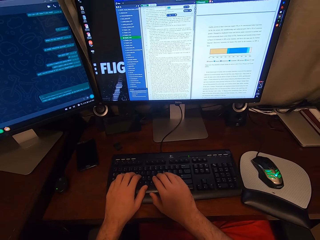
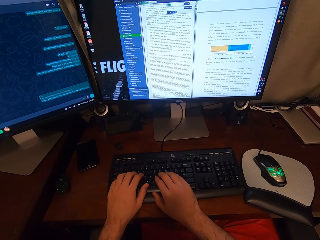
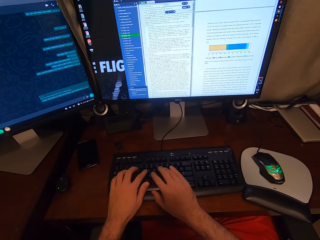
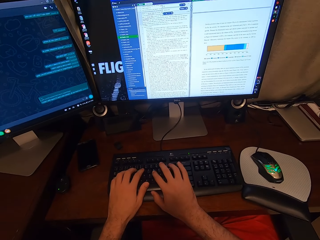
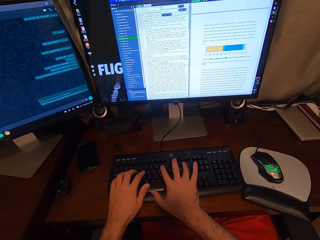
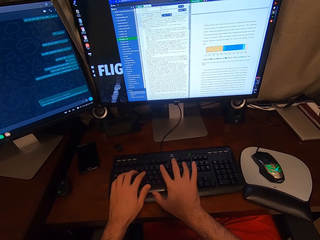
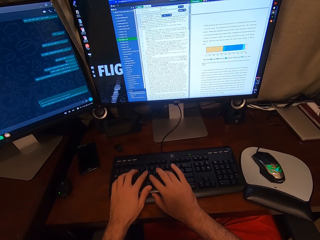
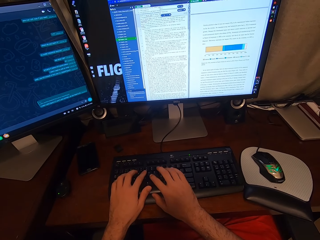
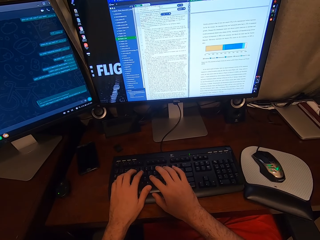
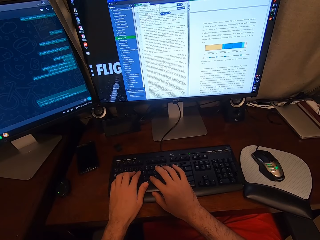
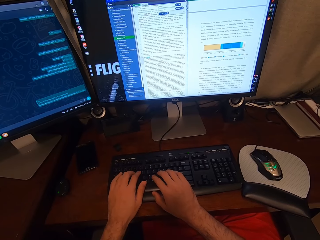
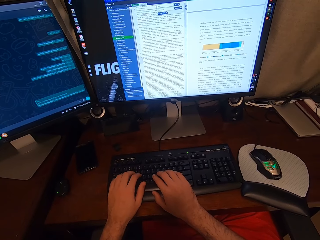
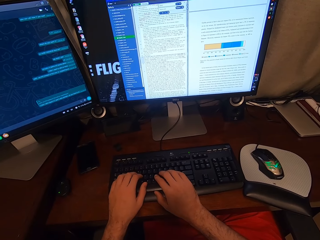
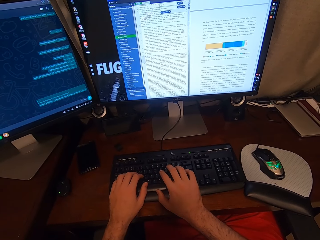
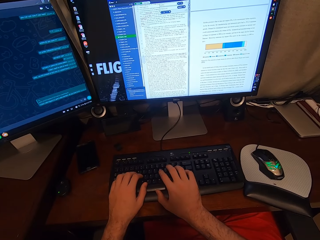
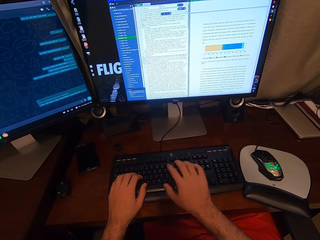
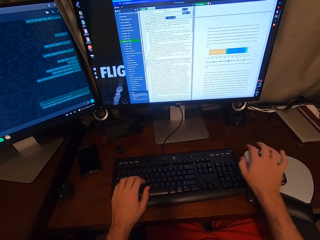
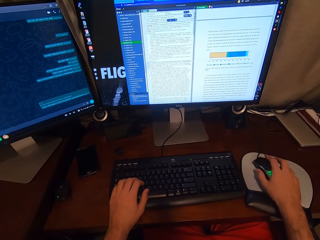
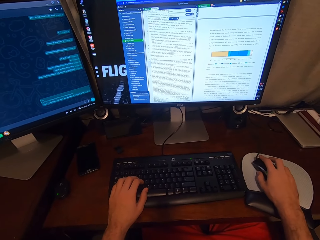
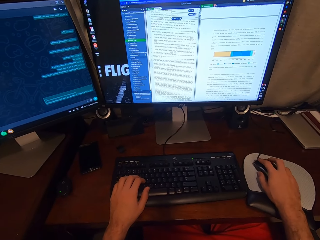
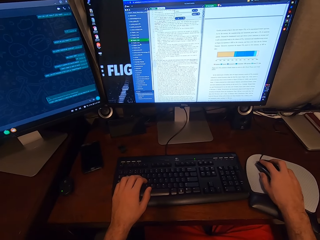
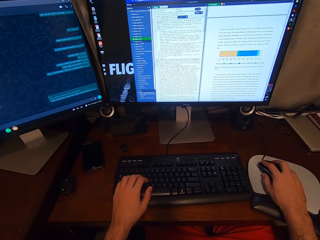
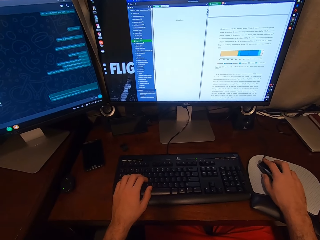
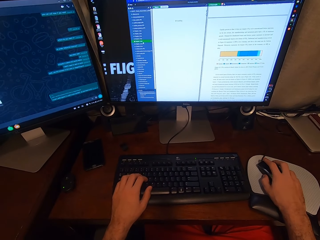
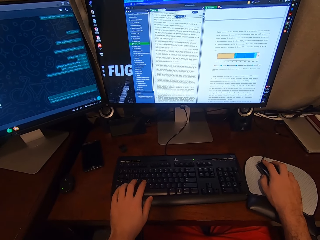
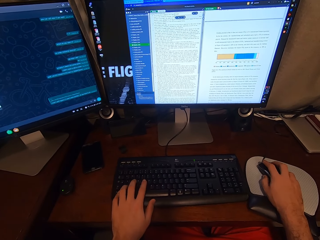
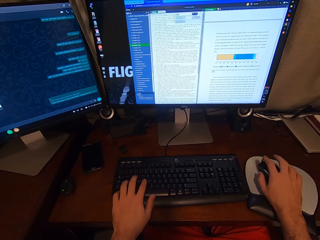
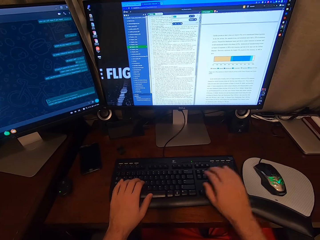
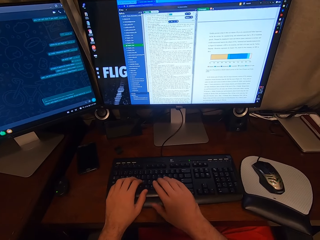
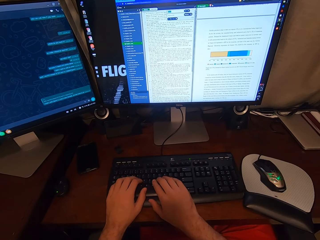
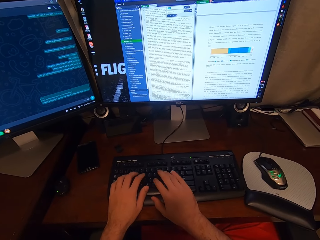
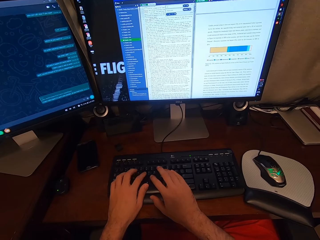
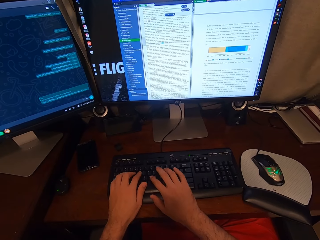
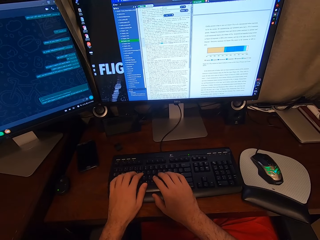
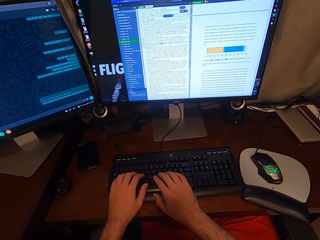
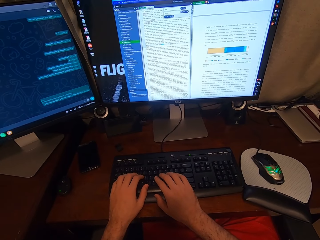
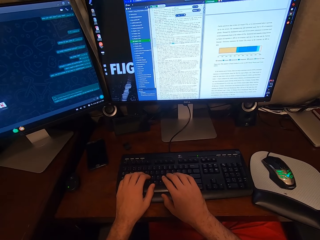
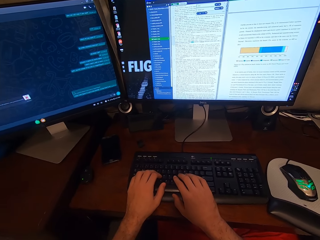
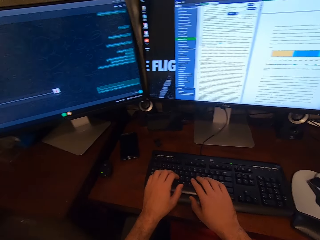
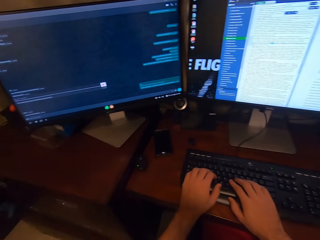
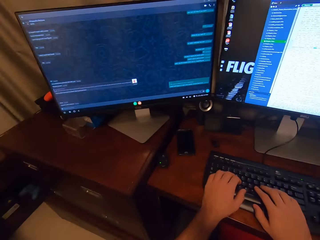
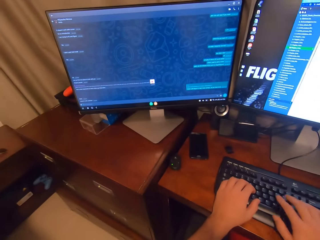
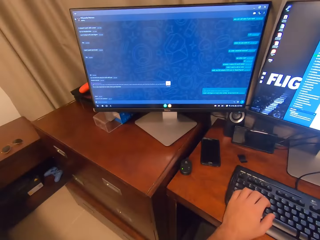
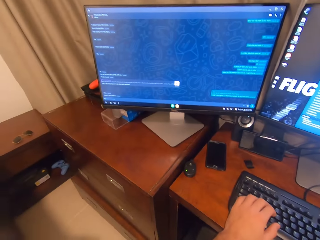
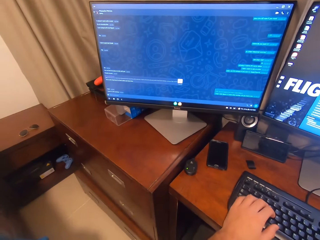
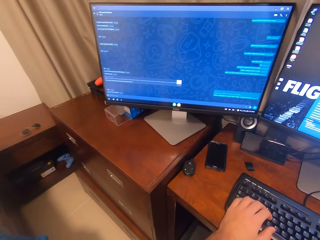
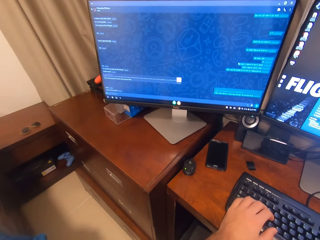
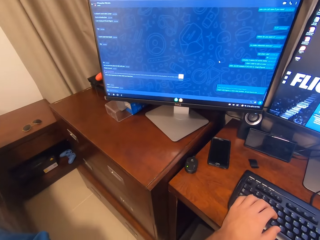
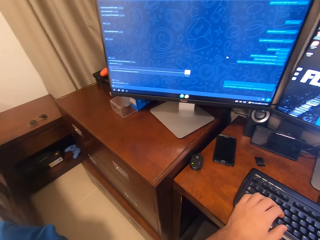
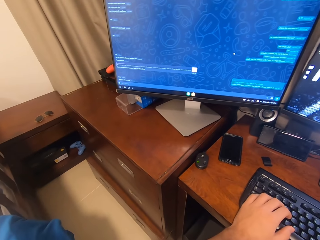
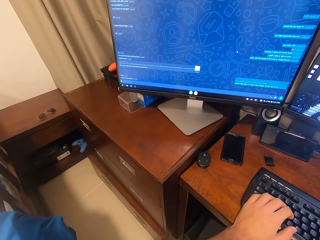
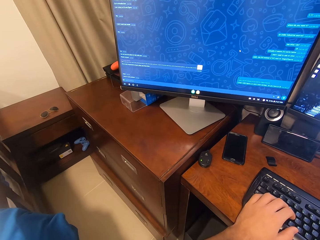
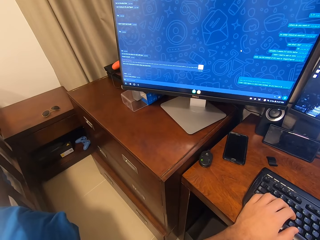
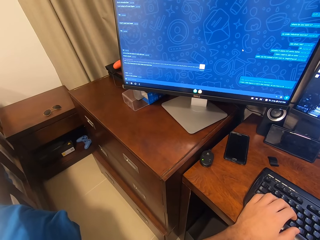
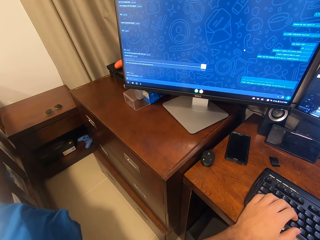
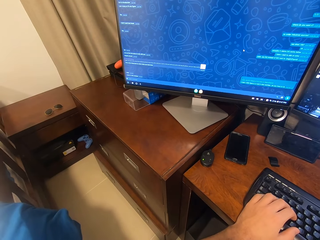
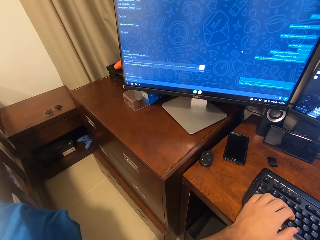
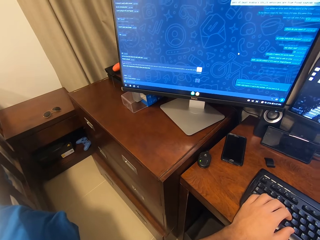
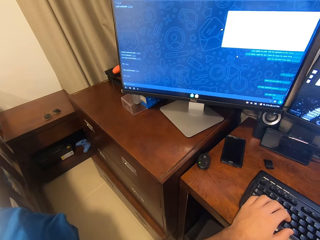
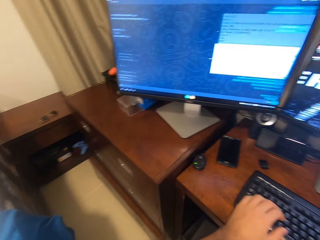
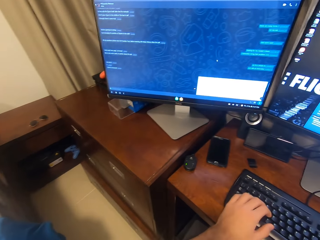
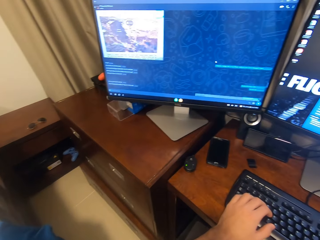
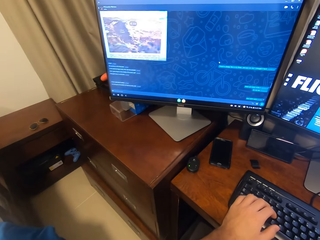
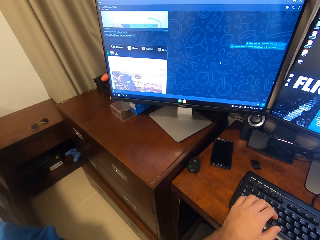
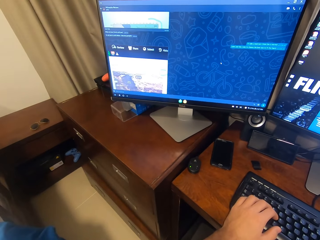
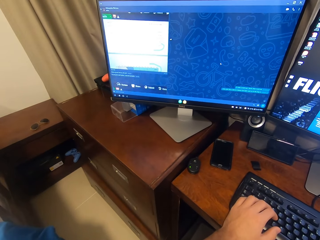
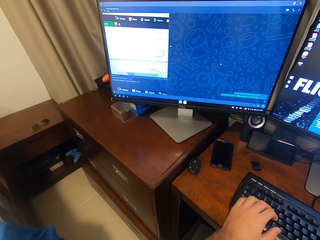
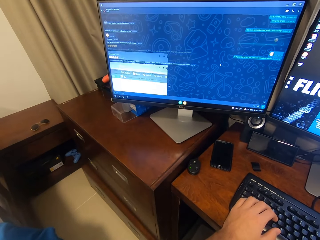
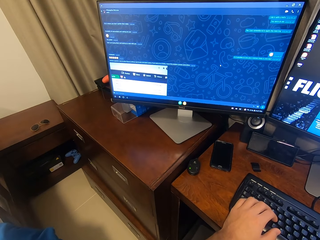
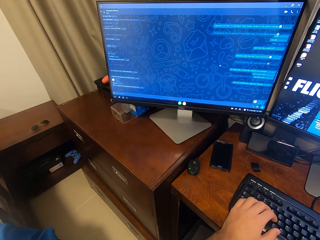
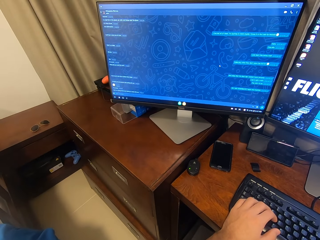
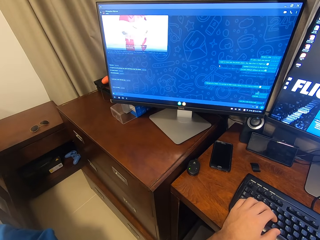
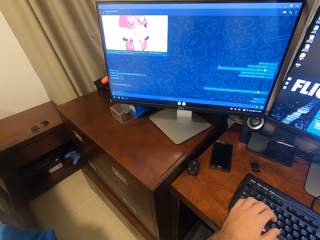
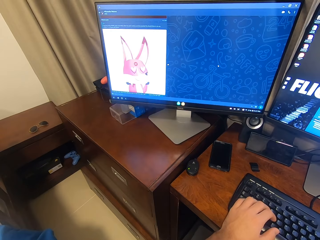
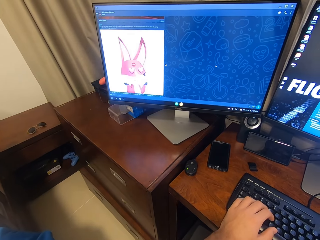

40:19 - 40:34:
The camera wearer types on the keyboard attached to the desktop computer with his hands. He clicks on the USB mouse attached to the desktop computer with his right hand. He types on the keyboard attached to the desktop computer with his hands. He looks at the computer. He holds the USB mouse attached to the desktop computer with his right hand. He scrolls on the USB mouse attached to the desktop computer with his right hand.

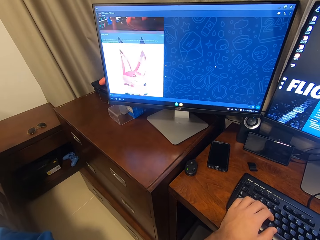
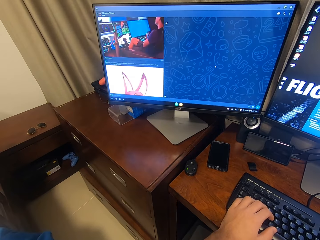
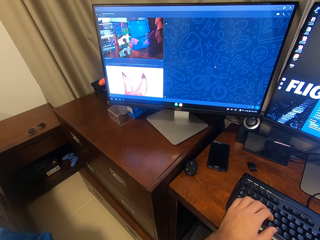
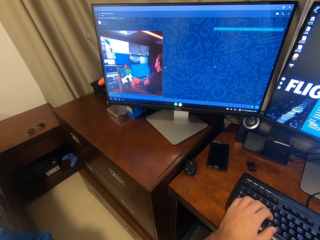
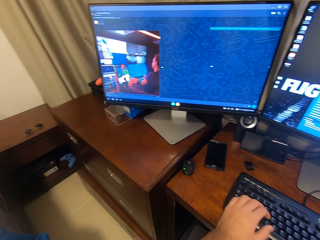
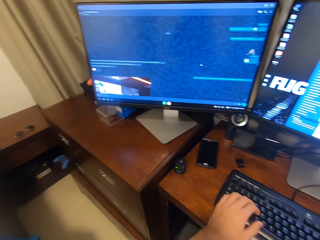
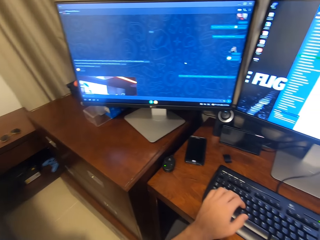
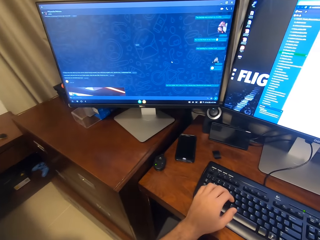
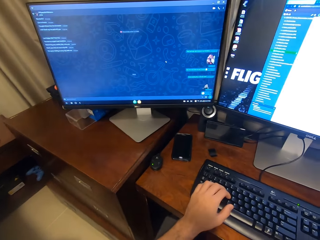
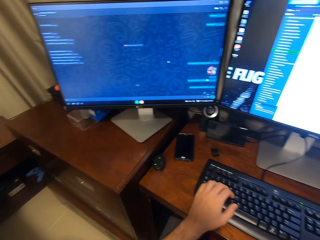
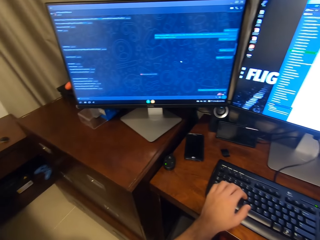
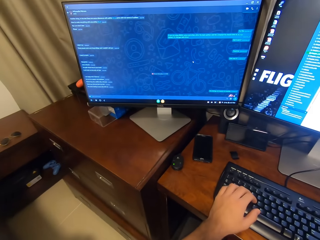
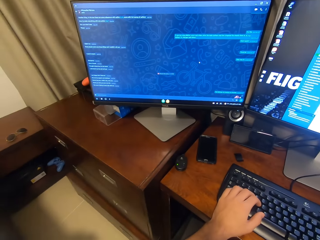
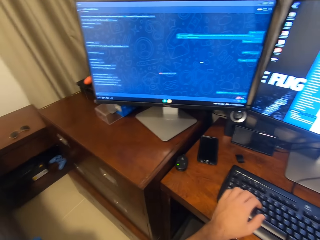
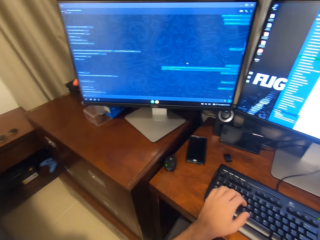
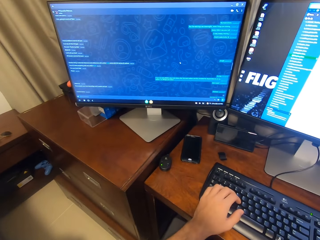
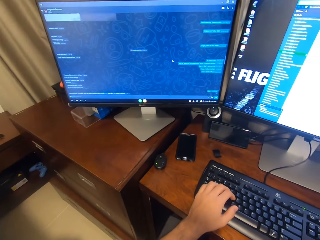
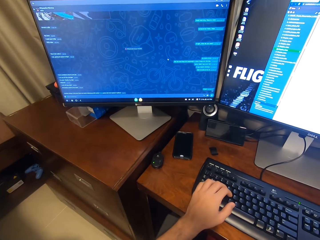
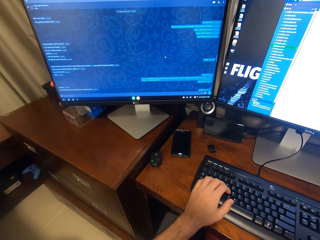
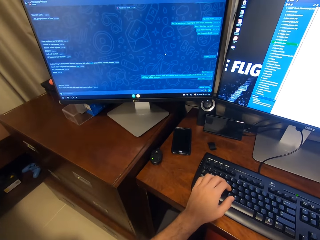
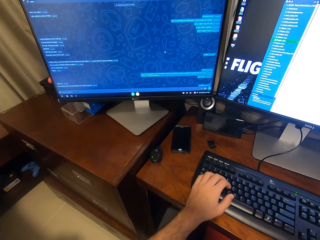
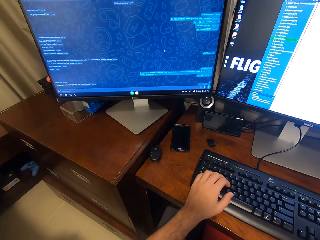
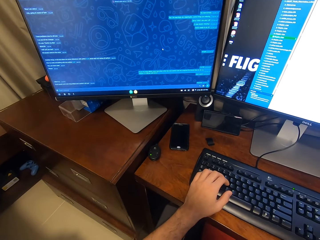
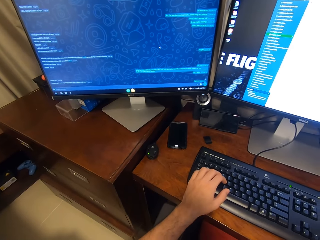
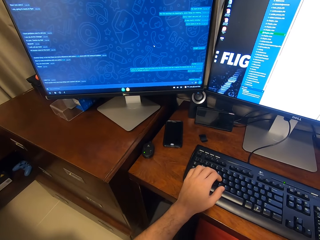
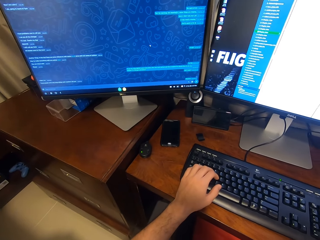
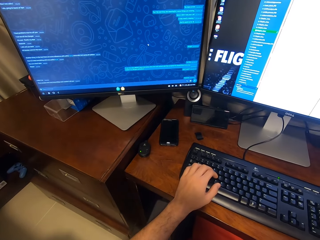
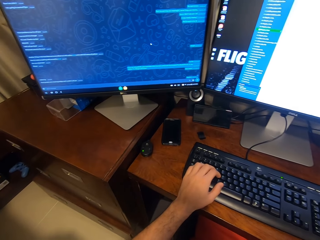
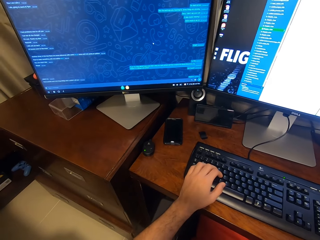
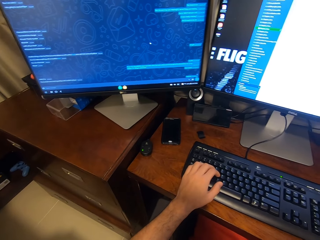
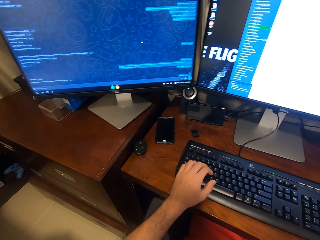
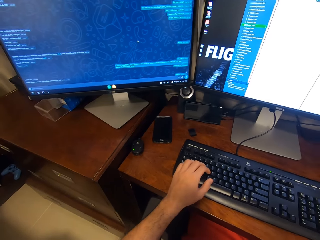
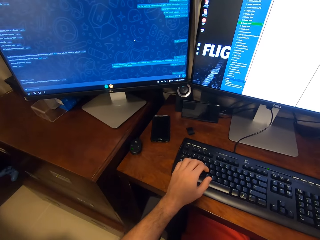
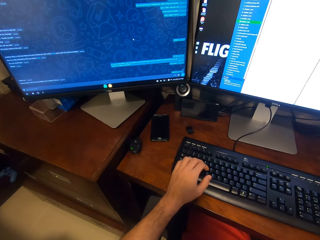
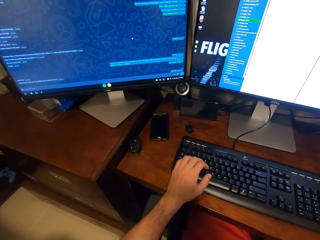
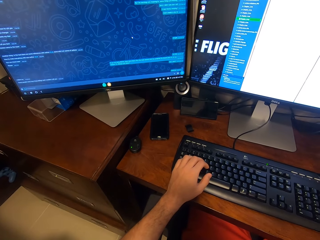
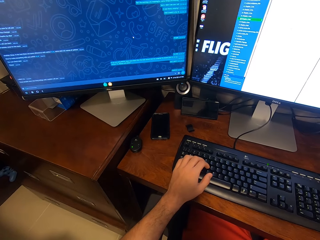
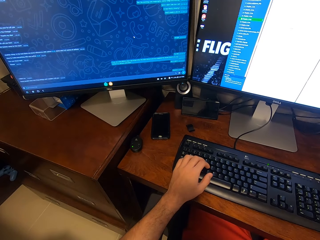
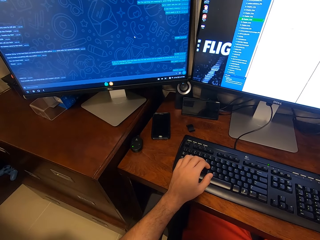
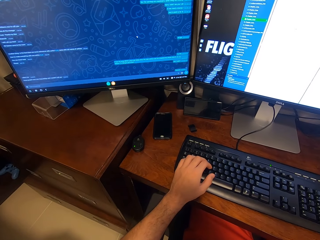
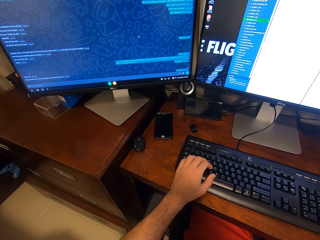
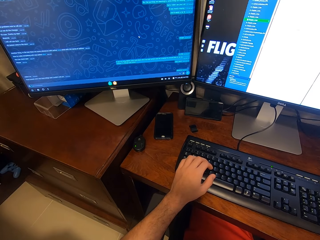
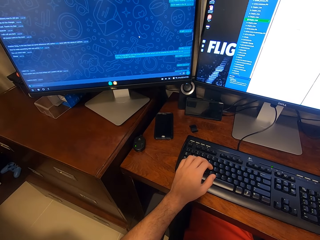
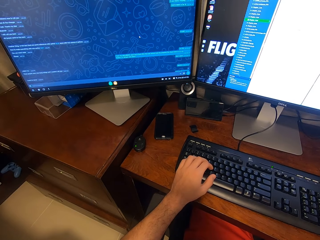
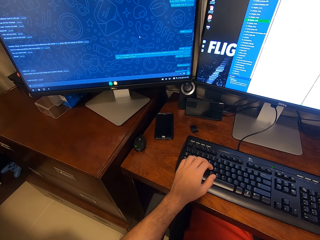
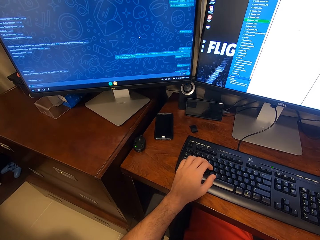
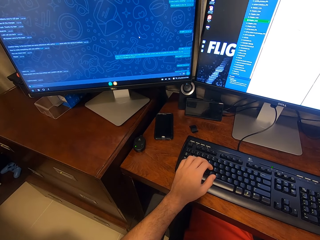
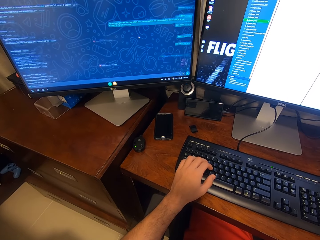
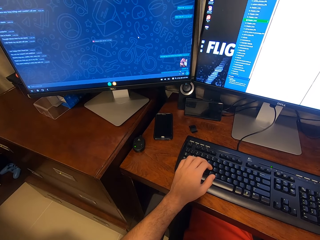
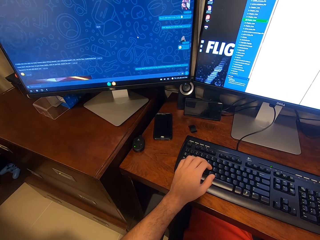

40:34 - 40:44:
The camera wearer looks at the computer.
